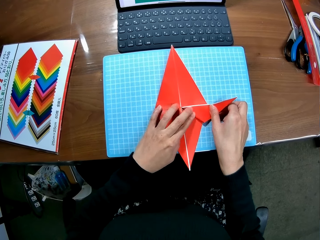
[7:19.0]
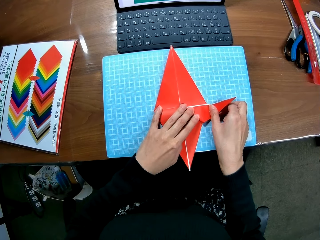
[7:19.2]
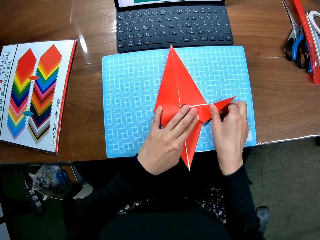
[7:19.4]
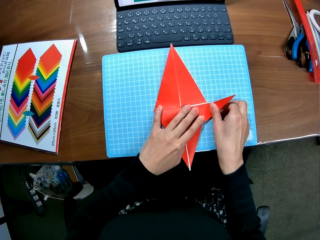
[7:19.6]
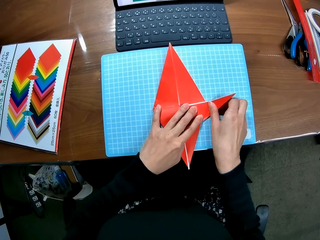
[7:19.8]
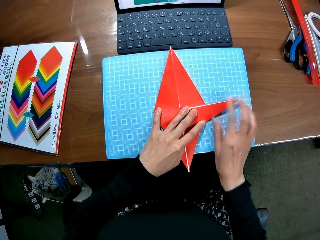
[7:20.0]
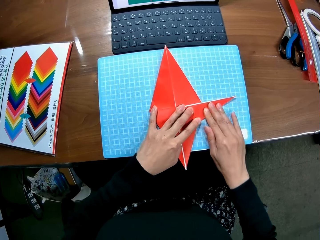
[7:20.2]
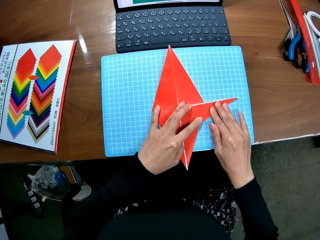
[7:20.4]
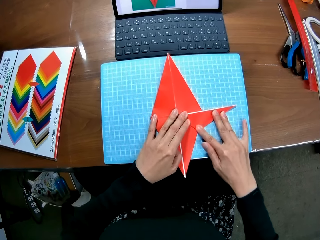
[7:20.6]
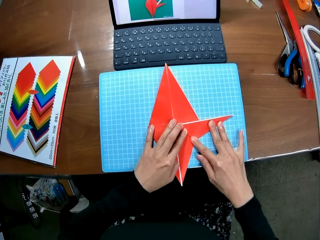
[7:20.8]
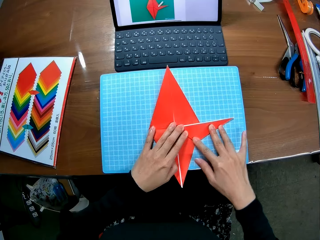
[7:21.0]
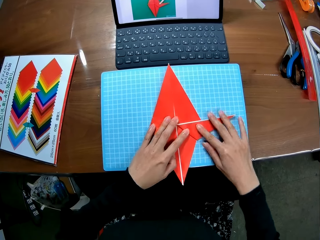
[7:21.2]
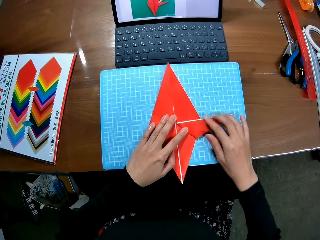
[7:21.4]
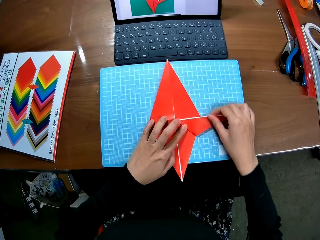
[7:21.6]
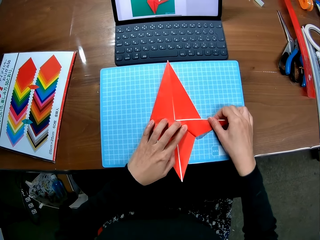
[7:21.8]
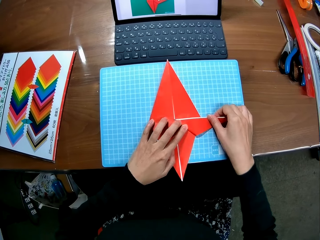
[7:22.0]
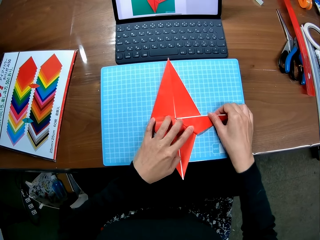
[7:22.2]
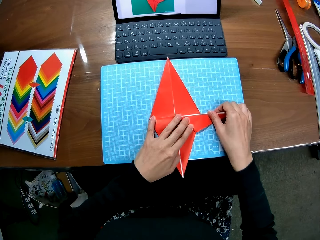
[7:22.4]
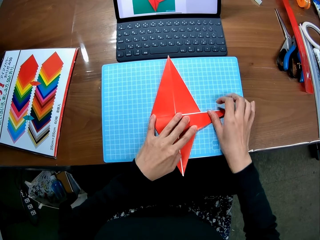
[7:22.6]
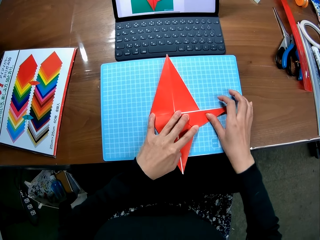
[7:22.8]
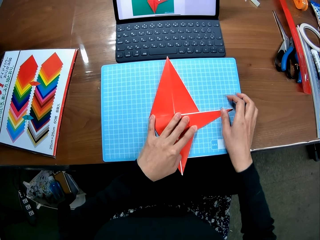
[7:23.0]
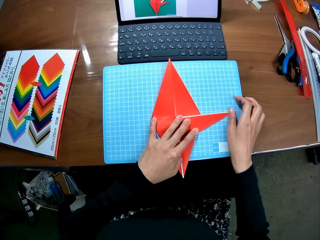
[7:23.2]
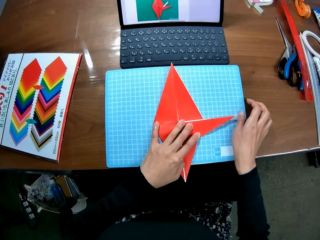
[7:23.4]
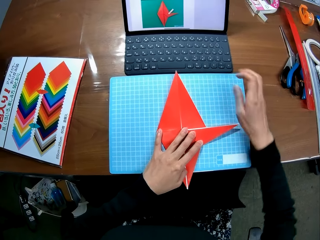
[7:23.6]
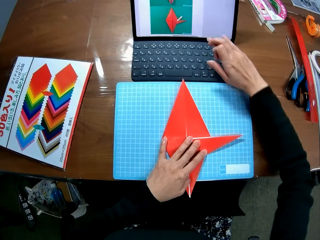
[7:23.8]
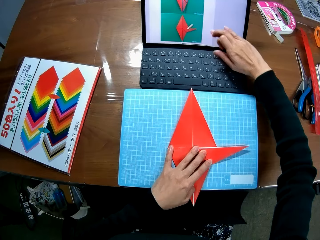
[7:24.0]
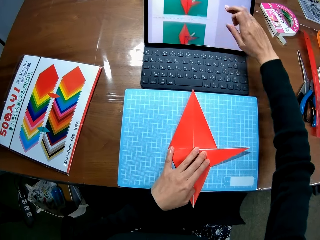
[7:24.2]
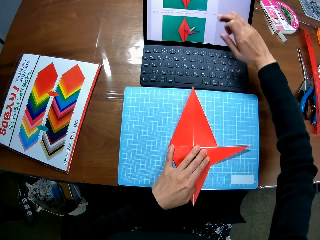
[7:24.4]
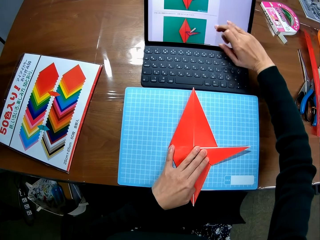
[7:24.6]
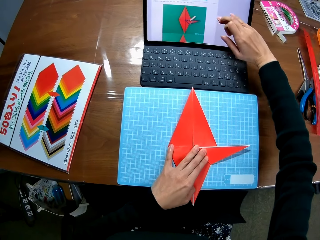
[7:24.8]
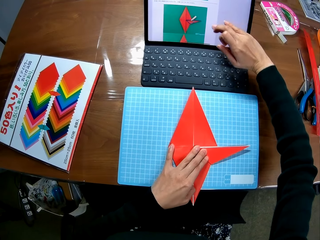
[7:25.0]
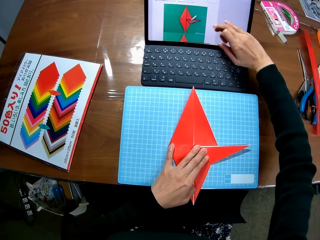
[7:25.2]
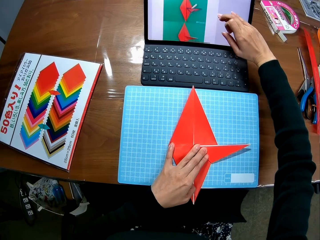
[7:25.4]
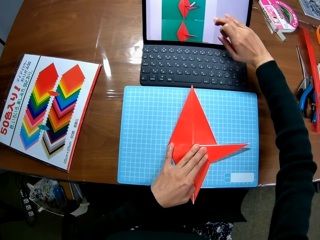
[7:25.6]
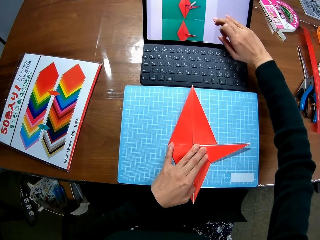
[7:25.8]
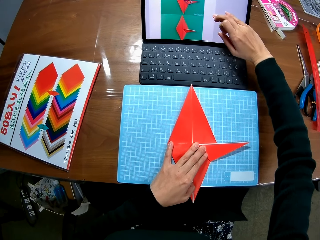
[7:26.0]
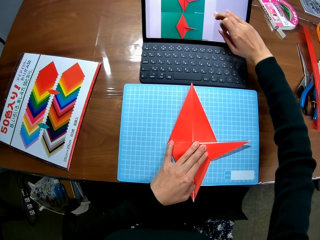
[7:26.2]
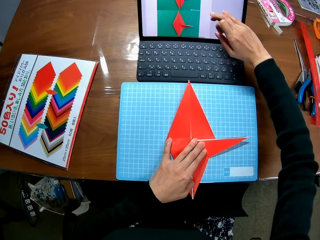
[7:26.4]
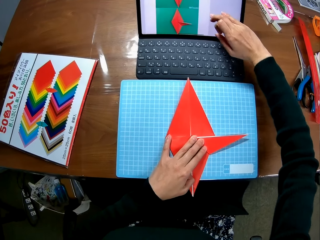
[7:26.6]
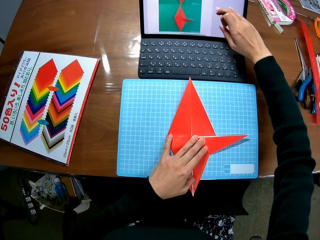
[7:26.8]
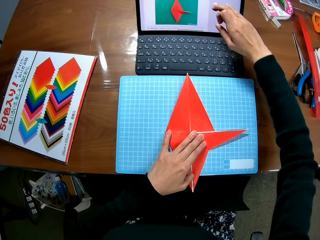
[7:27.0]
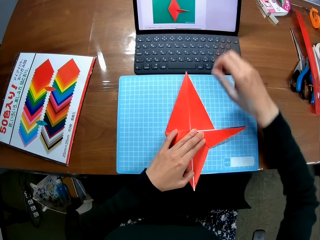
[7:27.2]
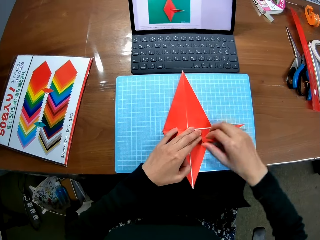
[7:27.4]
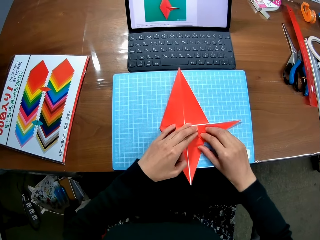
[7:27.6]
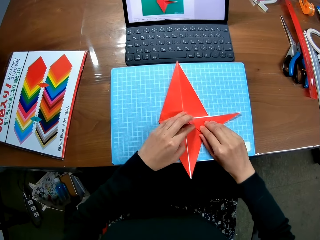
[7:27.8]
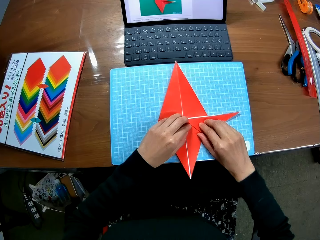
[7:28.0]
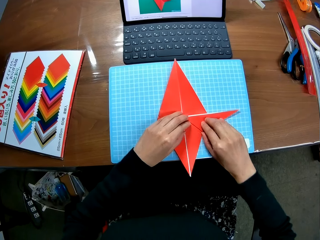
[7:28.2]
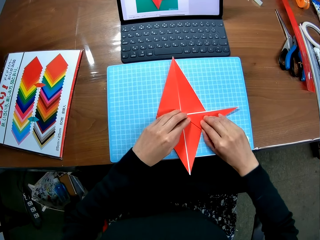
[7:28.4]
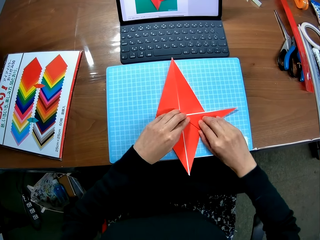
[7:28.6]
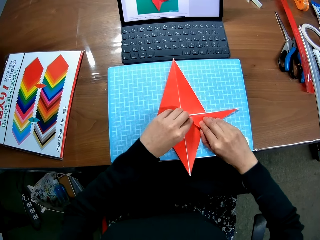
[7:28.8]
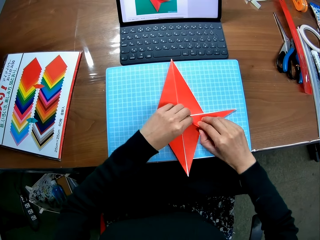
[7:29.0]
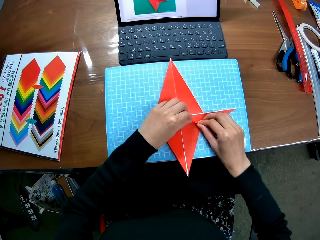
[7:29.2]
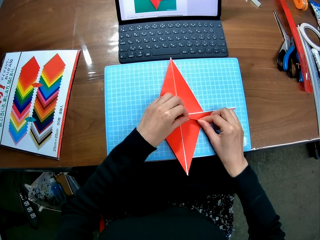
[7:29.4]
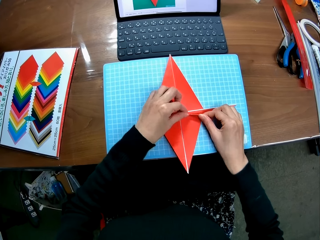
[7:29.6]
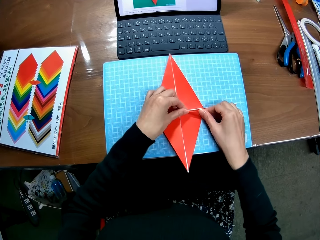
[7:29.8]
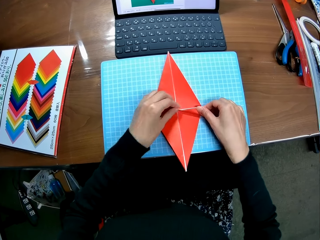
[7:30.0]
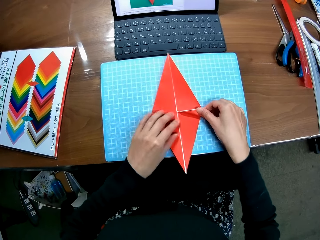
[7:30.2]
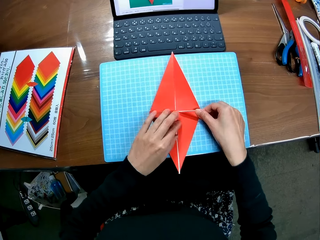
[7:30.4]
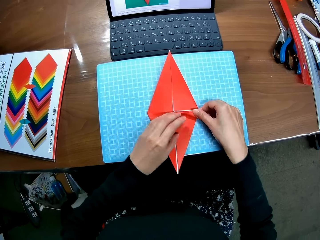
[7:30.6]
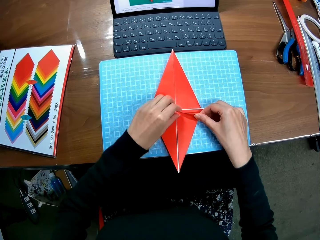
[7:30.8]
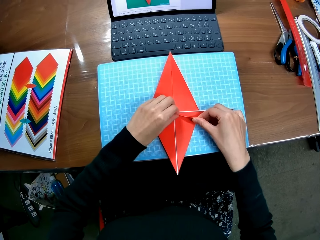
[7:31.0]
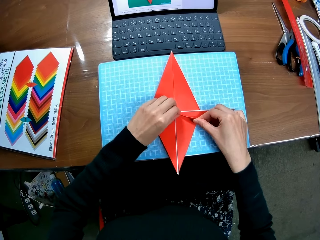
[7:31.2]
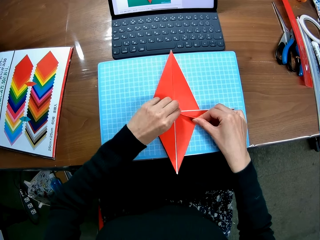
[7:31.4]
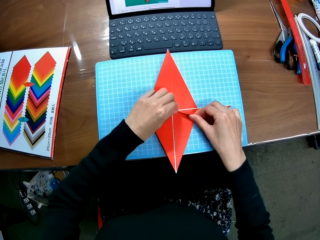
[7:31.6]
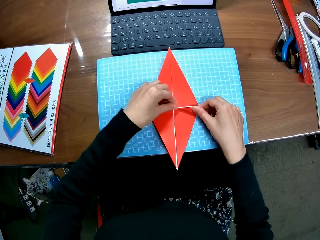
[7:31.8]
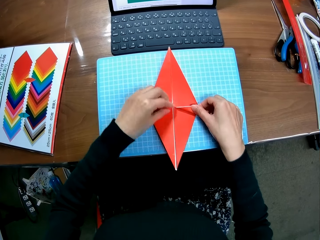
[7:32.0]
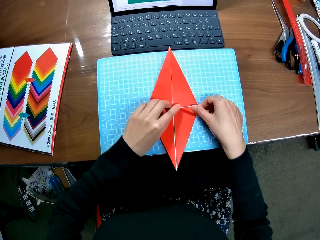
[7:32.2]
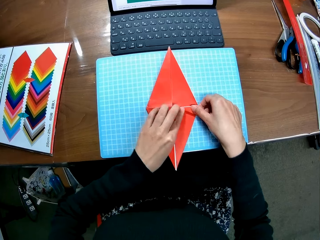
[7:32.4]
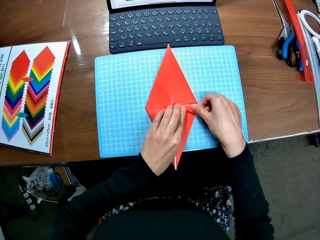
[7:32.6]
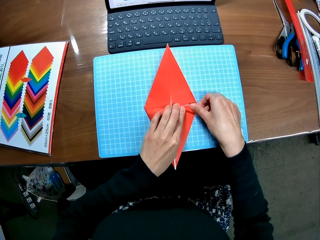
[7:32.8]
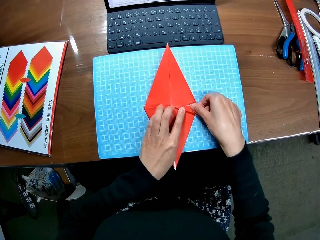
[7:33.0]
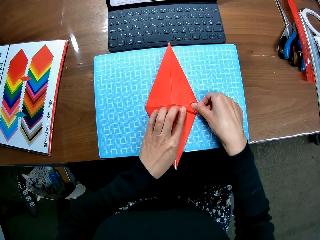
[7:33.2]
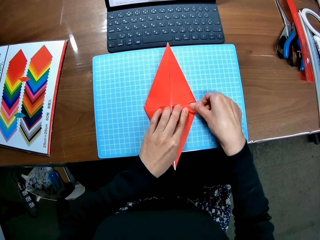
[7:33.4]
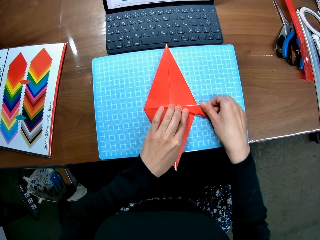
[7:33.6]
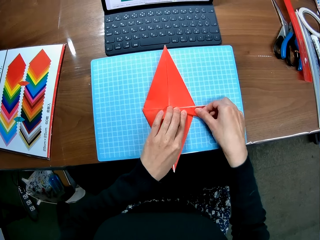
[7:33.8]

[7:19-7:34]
The camera wearer operates a laptop. She scrolls up the screen of the laptop with her right hand. She makes a kite with paper. She folds in the paper craft.

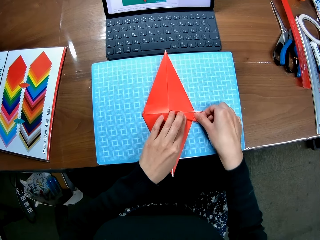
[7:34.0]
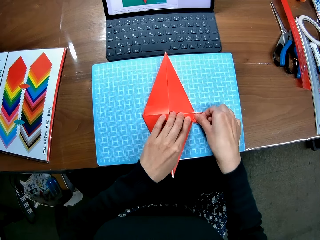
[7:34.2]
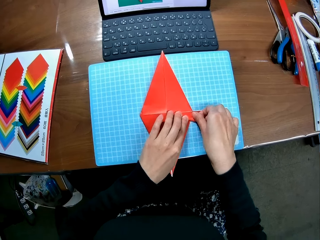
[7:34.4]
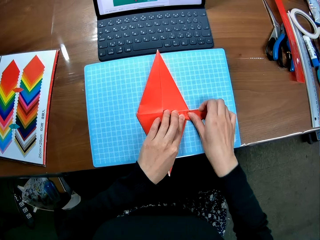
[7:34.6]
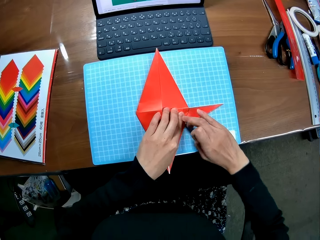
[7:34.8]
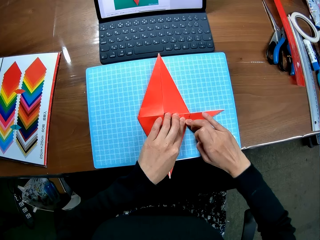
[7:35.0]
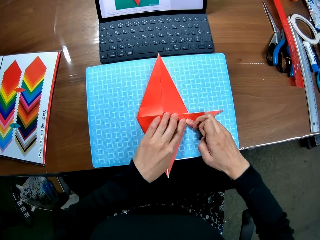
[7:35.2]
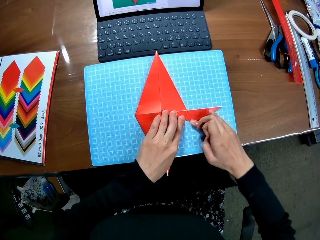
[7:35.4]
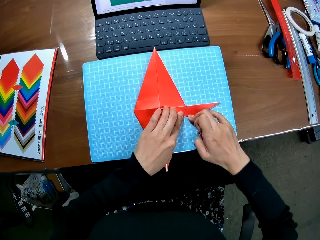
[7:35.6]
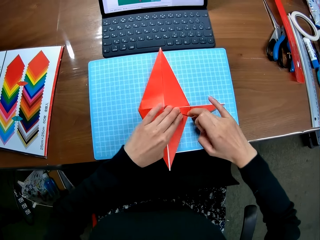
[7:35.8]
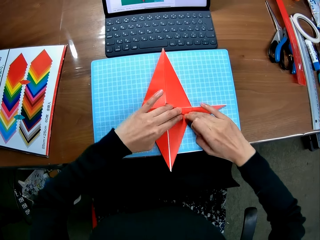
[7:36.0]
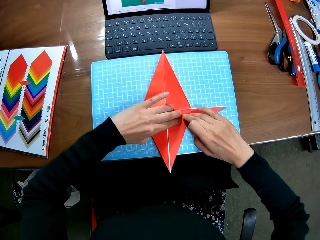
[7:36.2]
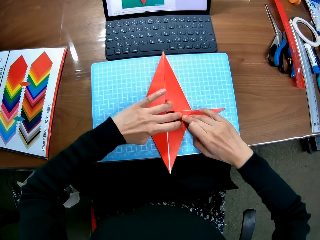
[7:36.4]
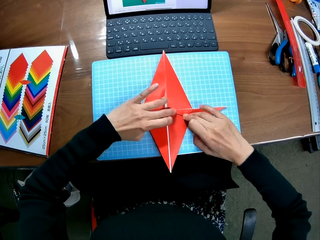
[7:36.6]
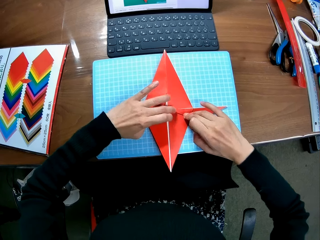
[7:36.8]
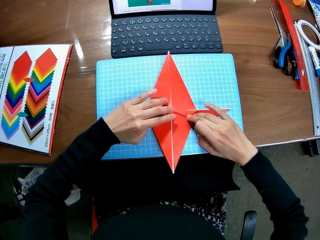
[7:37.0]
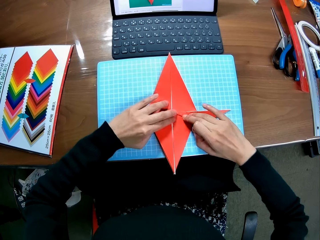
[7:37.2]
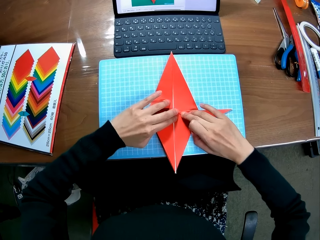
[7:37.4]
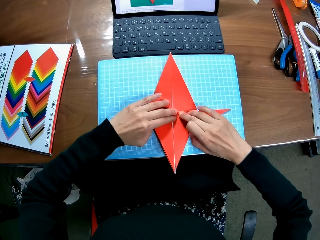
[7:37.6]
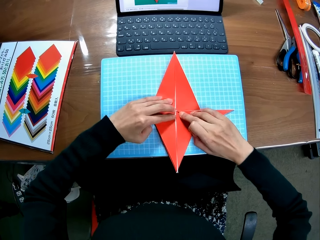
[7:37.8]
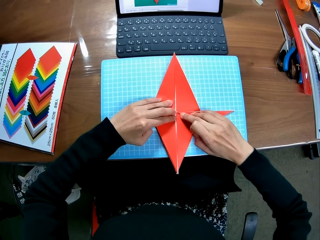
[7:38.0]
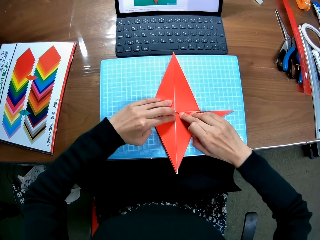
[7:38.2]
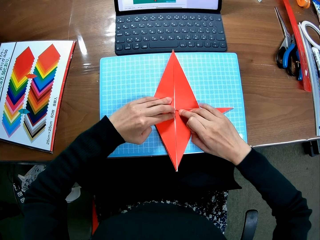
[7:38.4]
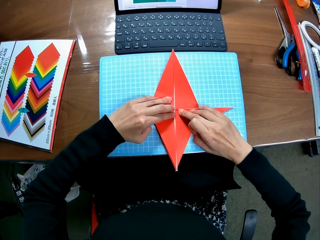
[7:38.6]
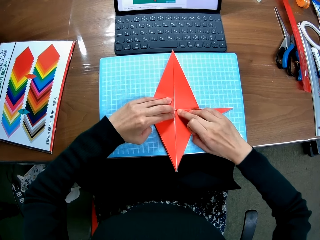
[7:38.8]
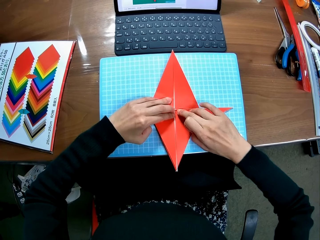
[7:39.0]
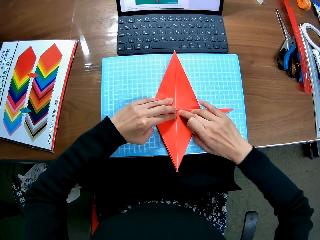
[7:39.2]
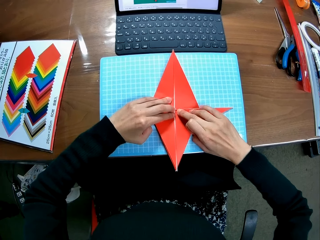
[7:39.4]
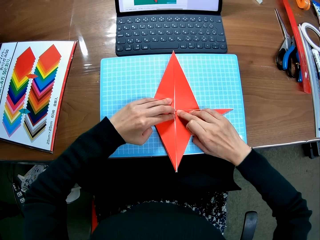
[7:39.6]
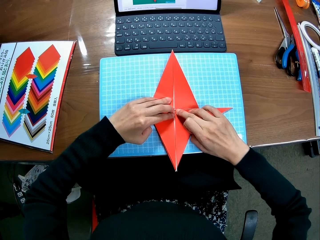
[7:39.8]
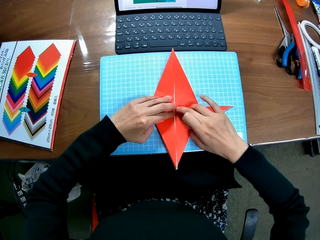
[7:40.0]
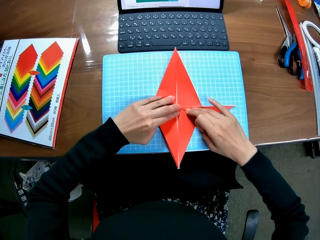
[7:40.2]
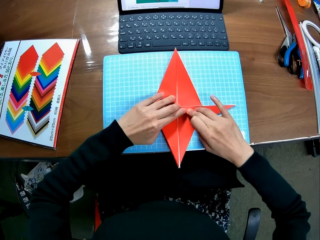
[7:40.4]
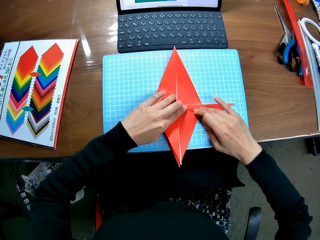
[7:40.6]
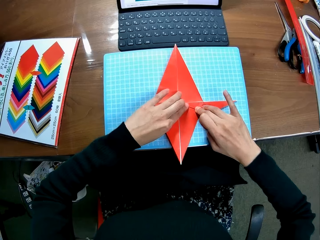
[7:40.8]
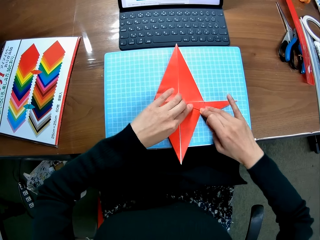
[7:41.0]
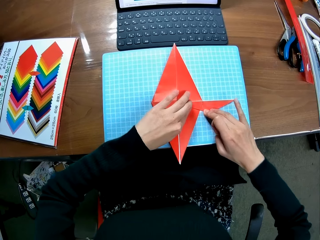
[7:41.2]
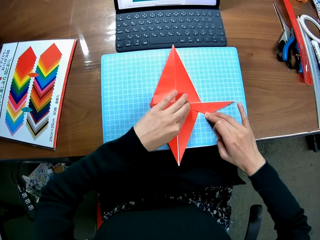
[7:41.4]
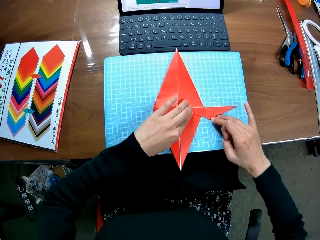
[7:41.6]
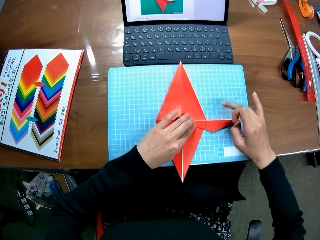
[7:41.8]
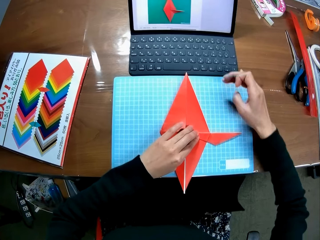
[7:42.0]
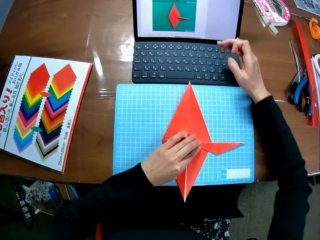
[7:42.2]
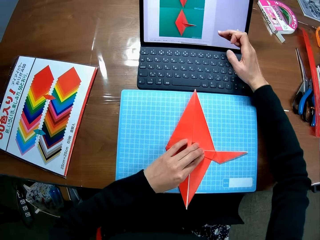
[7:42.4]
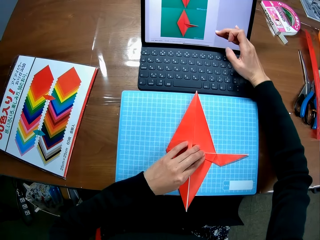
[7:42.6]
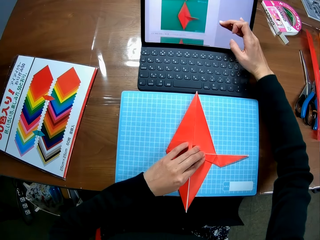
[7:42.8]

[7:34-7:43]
The camera wearer folds the paper craft.
